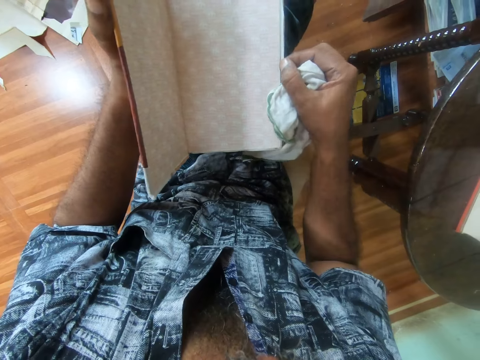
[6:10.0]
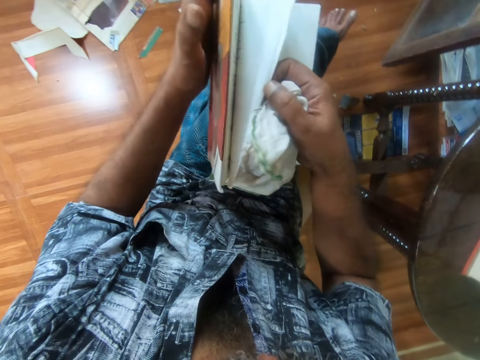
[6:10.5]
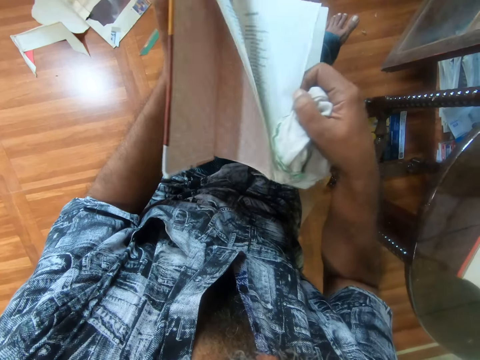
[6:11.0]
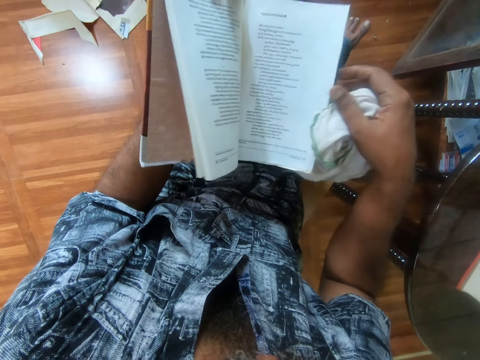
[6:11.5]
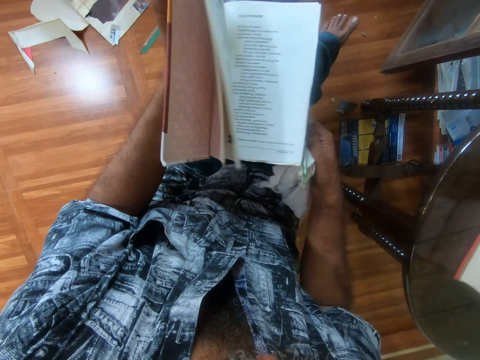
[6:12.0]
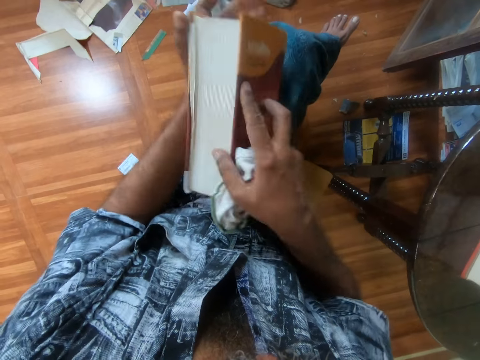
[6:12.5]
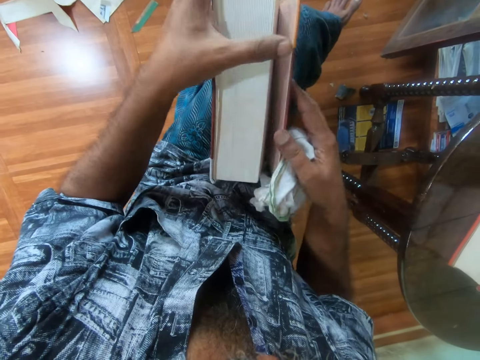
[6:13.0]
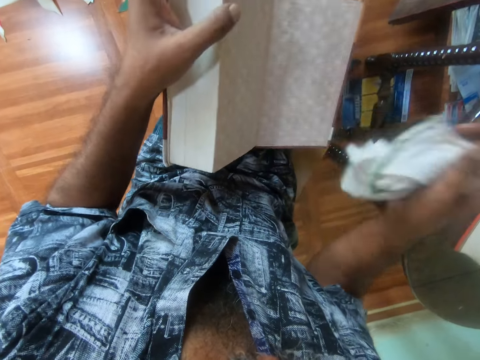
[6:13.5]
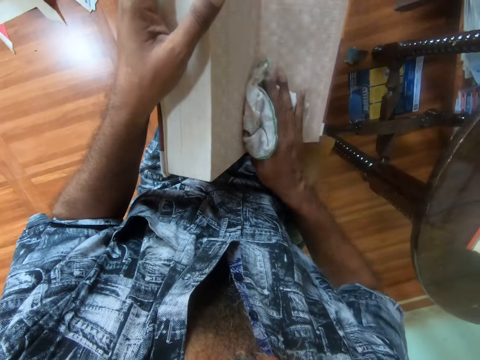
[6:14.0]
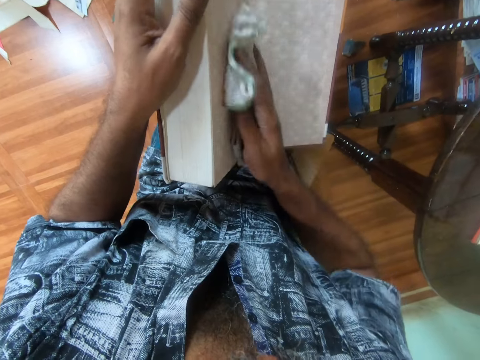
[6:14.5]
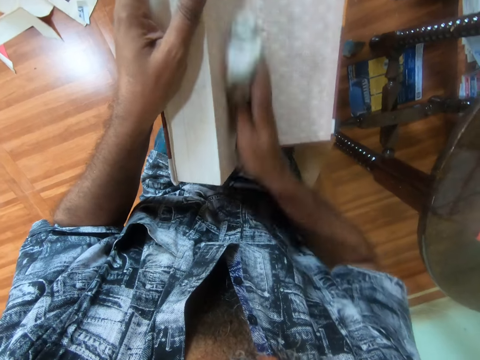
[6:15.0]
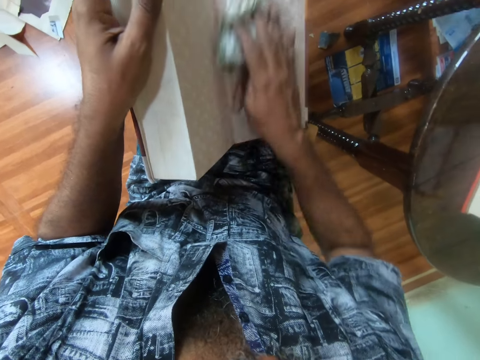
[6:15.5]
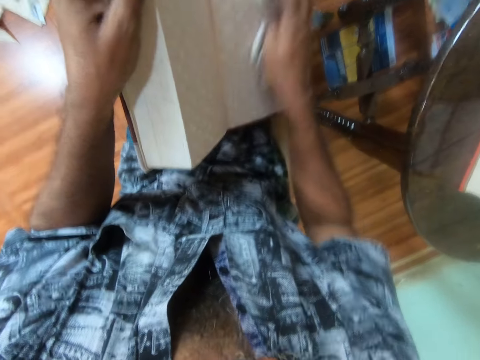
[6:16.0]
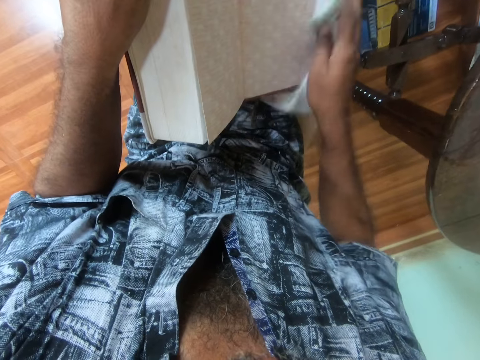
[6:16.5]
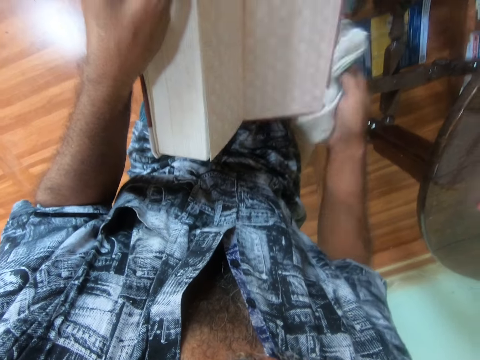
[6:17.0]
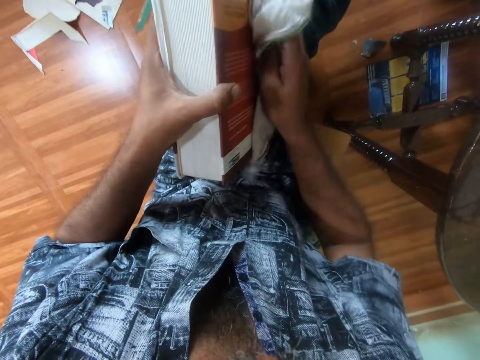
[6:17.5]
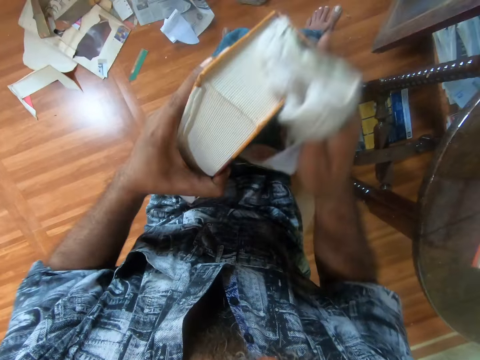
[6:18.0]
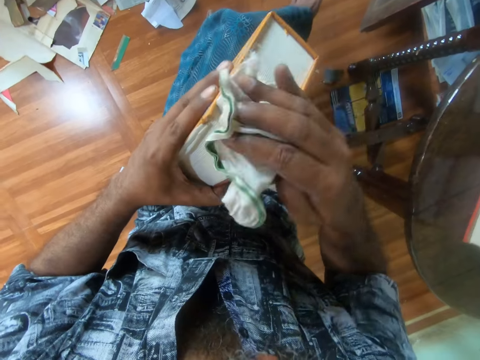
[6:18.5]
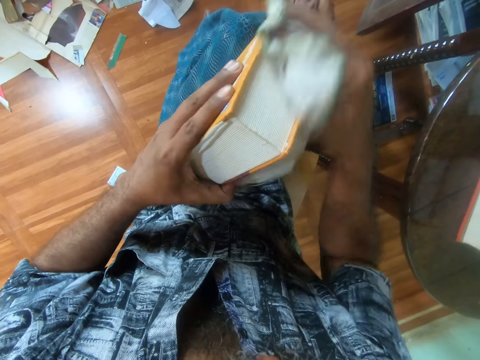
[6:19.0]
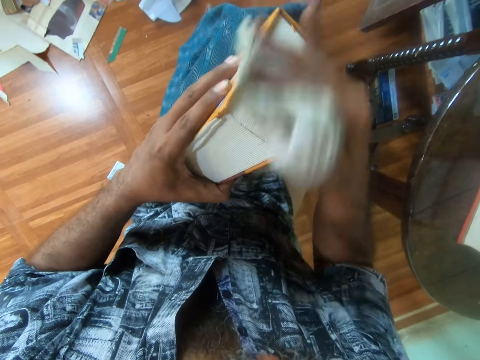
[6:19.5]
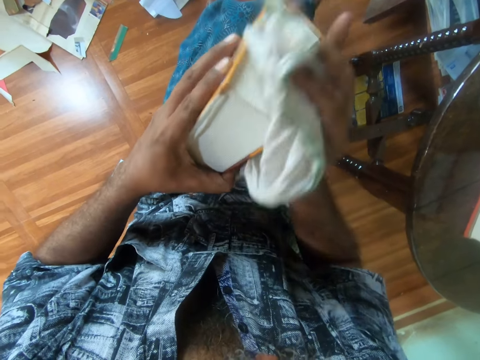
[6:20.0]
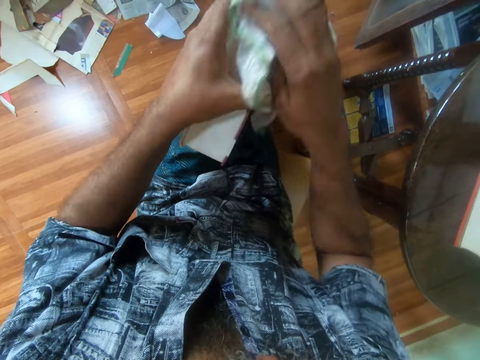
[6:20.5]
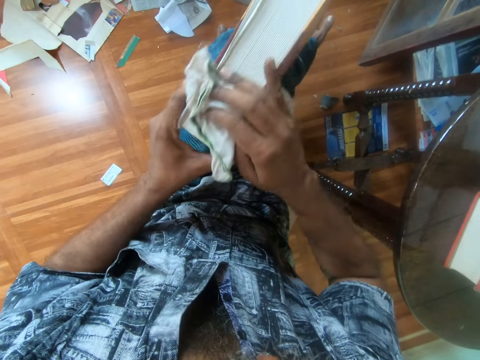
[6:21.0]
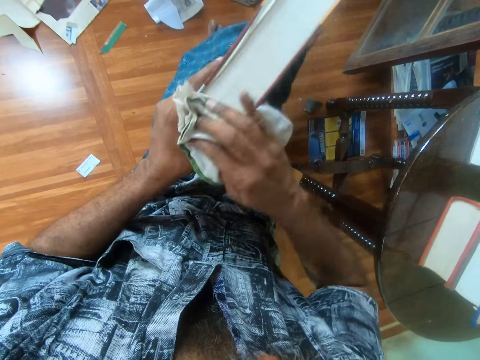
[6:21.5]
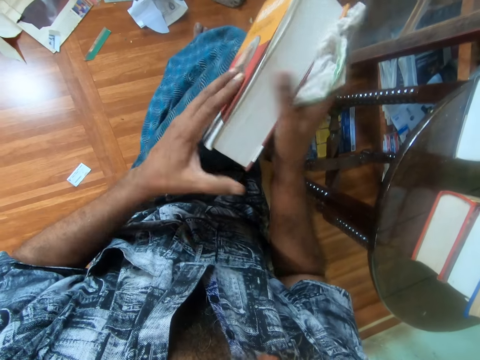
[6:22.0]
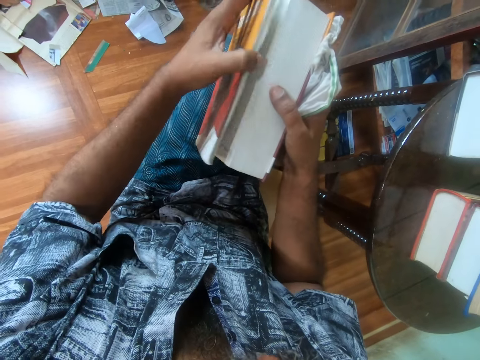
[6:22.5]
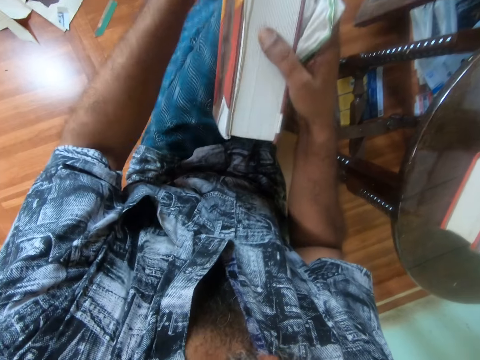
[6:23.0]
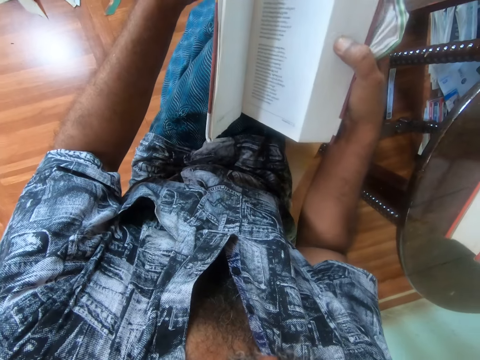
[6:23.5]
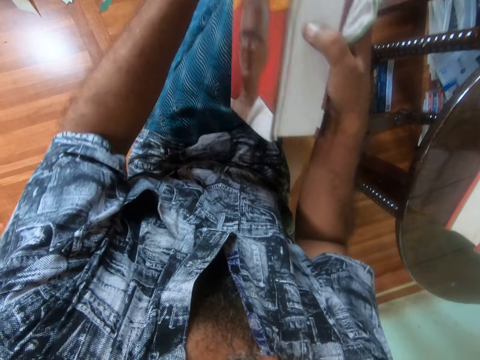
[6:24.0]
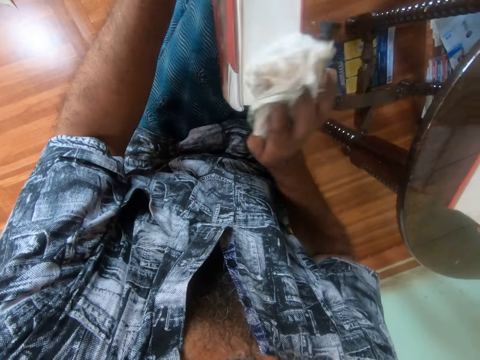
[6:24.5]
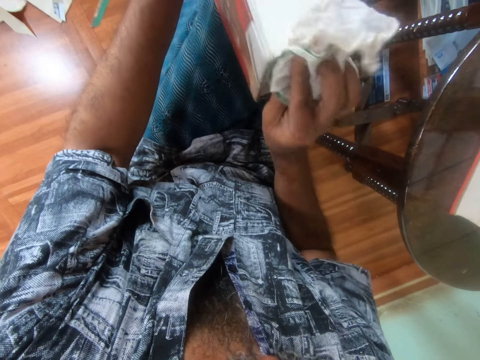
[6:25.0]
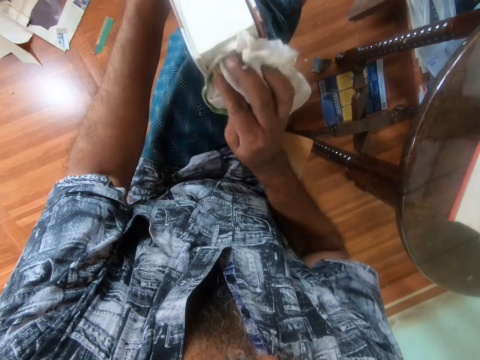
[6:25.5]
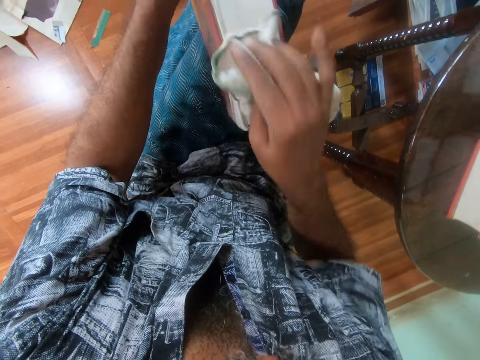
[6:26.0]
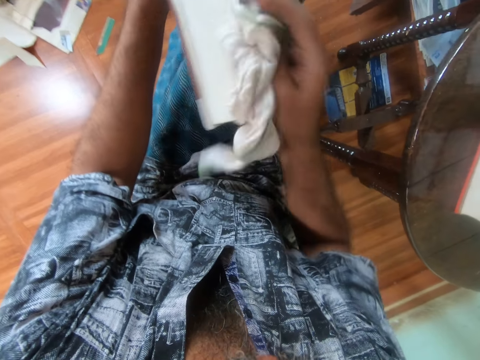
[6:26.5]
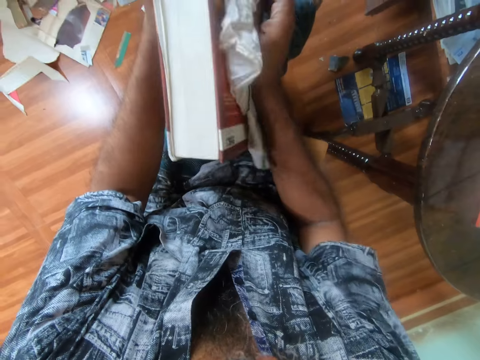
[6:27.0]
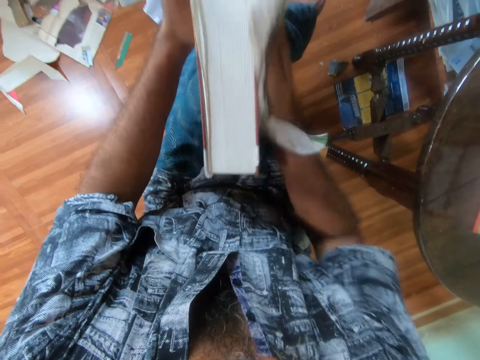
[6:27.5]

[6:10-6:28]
The camera wearer opens some pages in the book on his lap with his right hand. He adjusts the book on his lap with both hands. He opens the back cover page of the book on his lap with his right hand. He wipes the end page of the book on his lap with the napkin or towel in his right hand. He closes the book and wipes the book with the towel. He opens the book cover page. He adjusts the book on his lap with both hands. He closes the book cover page. He wipes the book on his lap with the napkin in his right hand.

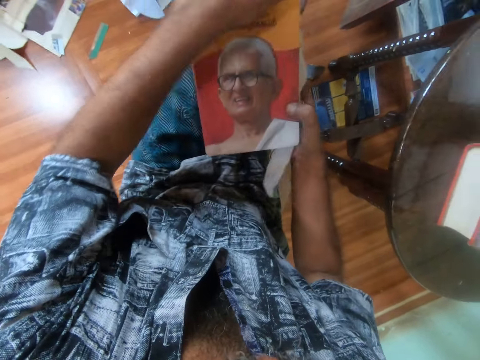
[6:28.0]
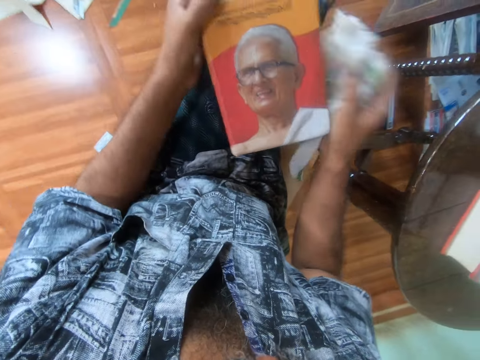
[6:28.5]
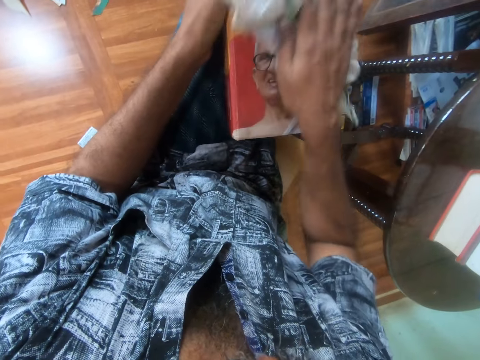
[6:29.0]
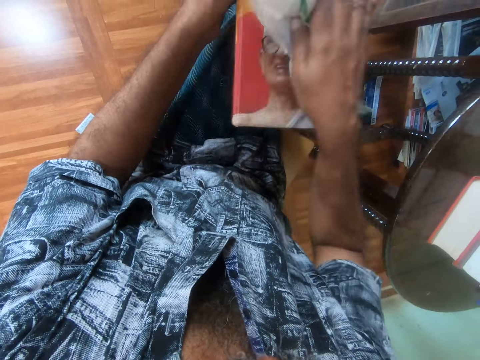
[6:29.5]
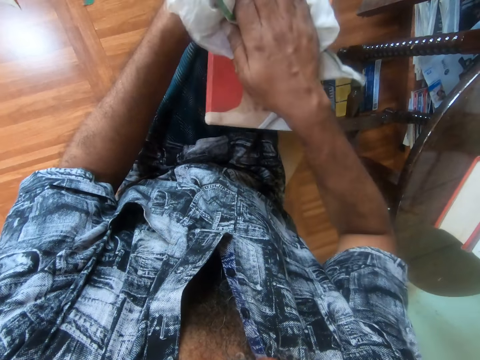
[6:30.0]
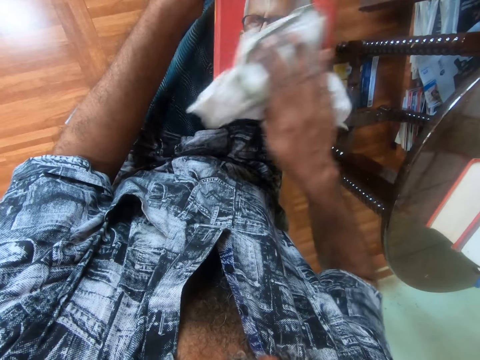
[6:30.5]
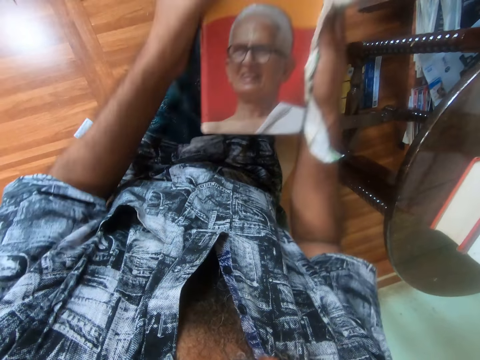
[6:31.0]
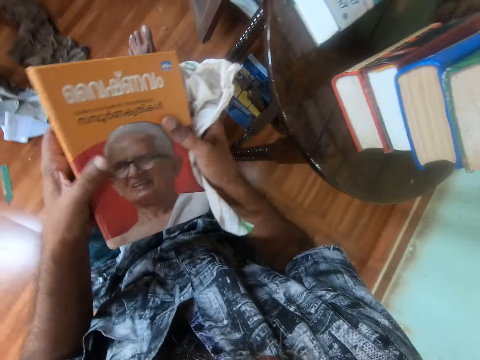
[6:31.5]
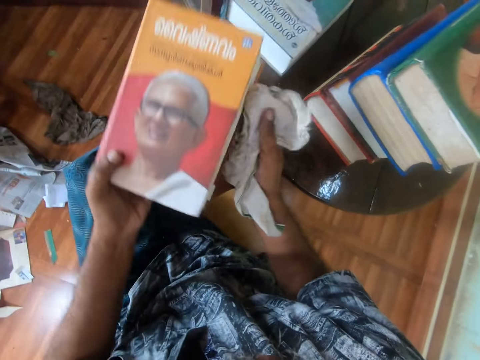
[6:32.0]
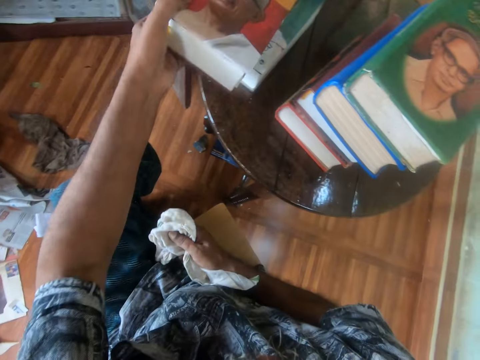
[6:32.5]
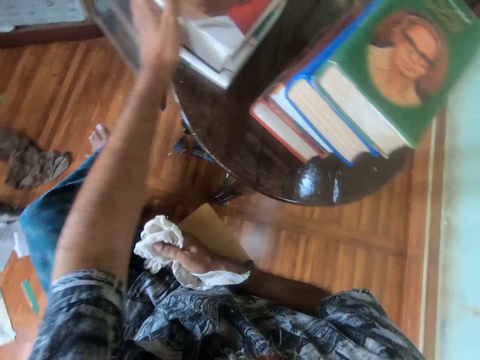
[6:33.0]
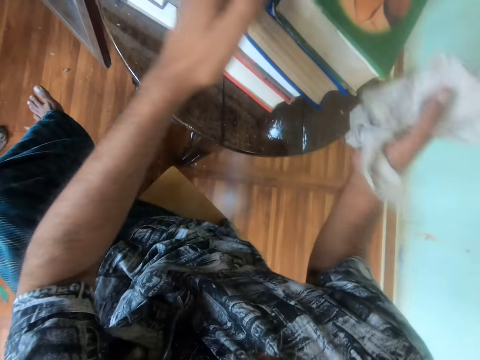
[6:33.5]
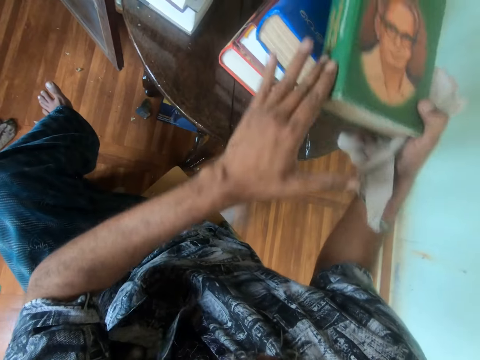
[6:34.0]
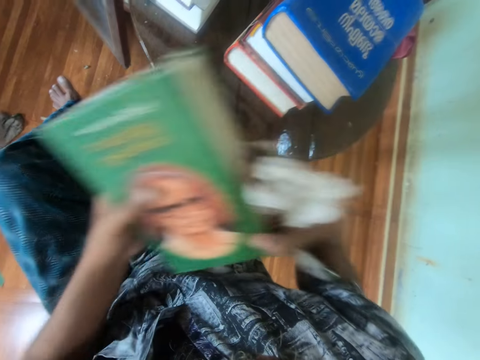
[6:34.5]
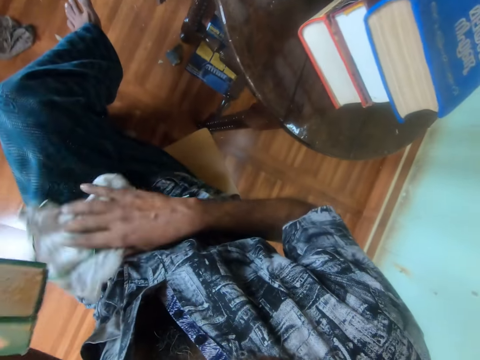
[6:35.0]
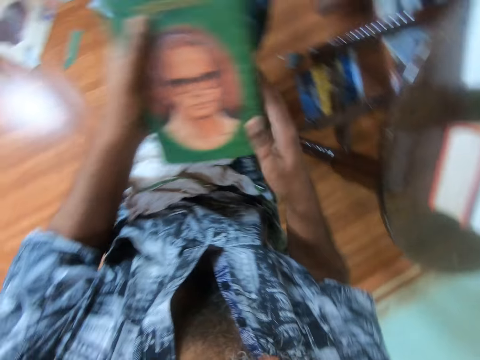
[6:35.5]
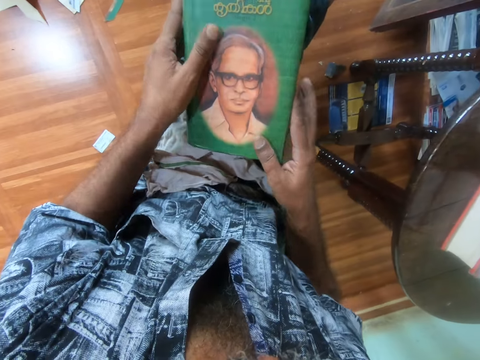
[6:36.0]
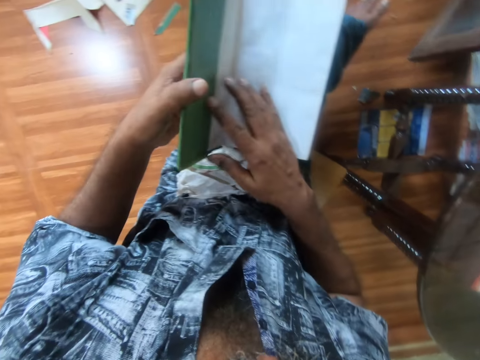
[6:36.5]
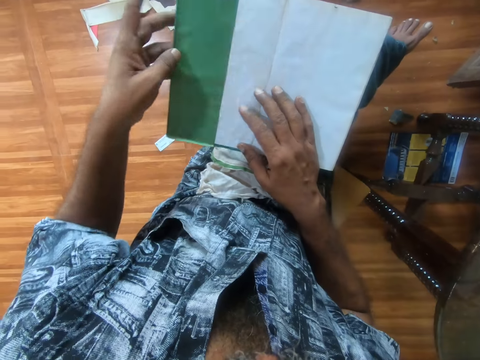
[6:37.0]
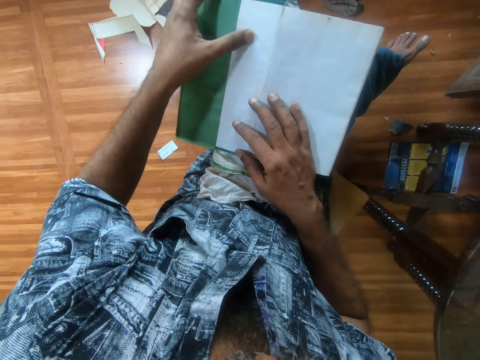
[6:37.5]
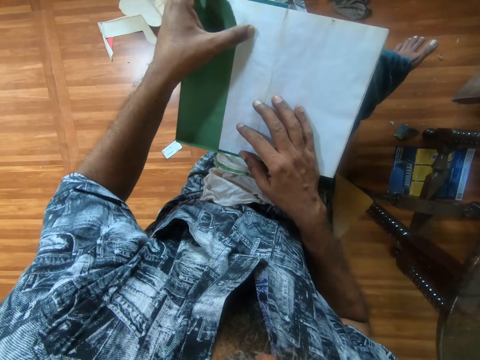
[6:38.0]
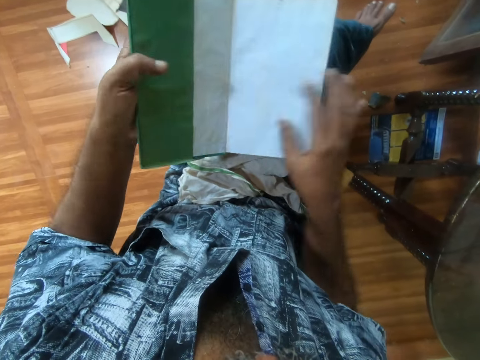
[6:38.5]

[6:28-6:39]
The camera wearer picks up the book from his lap with both hands. He carries the book in hand. He places the book on the book on the table with his left hand. He picks a book from the stack of books on the table with both hands. He places the napkin on his lap with his right hand. He places the book on his lap with both hands. He opens the book on his lap with both hands. He adjusts a book jacket on the book on his lap with his left hand.
